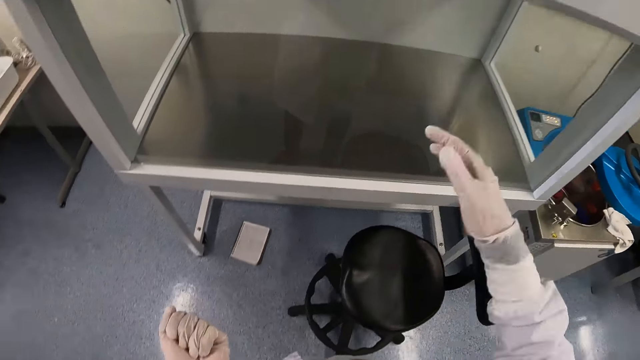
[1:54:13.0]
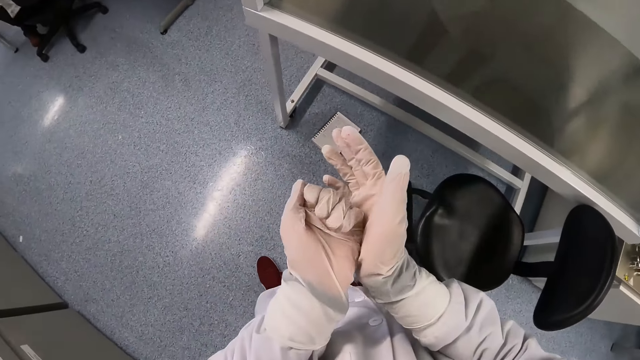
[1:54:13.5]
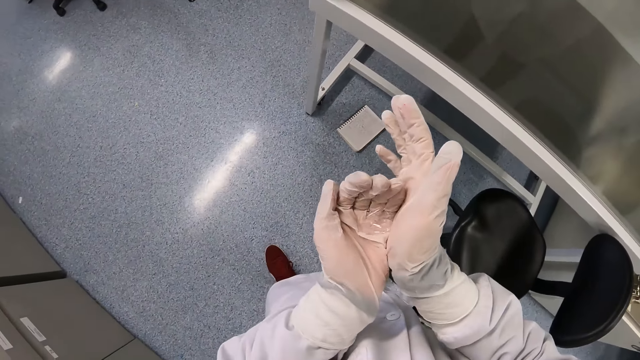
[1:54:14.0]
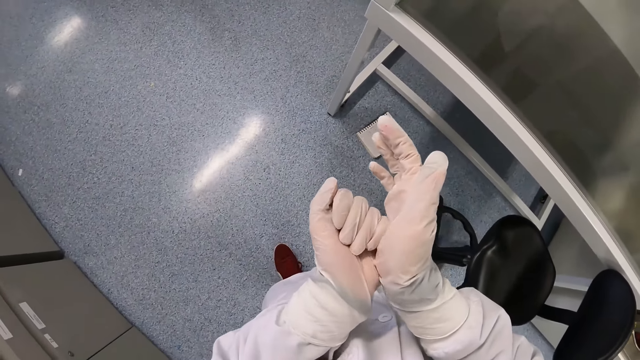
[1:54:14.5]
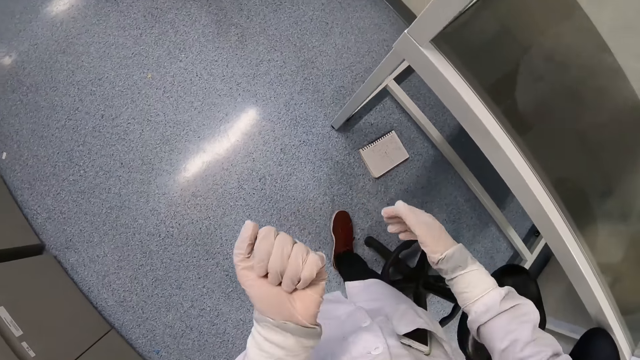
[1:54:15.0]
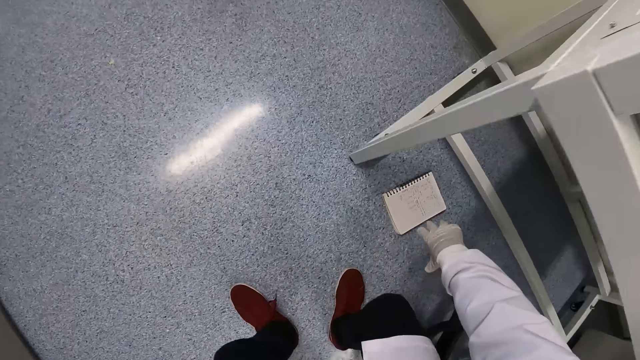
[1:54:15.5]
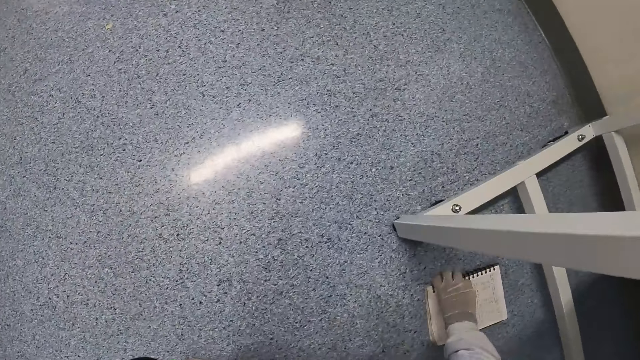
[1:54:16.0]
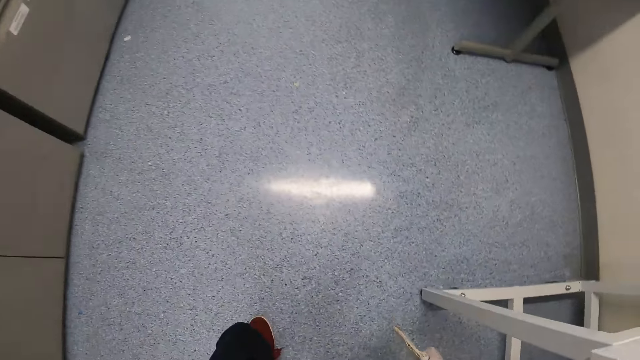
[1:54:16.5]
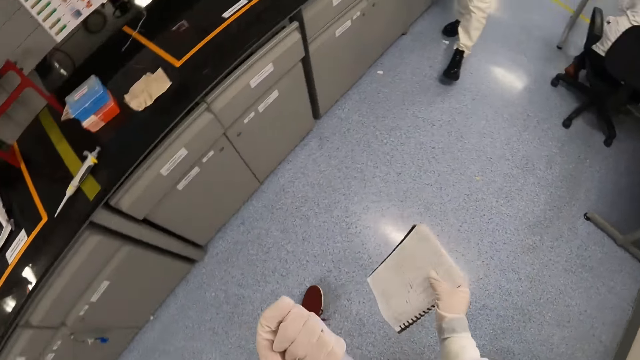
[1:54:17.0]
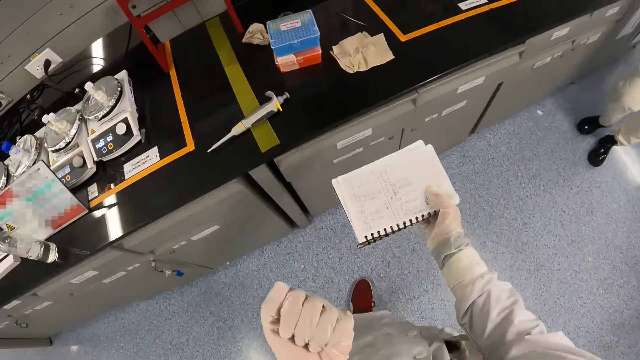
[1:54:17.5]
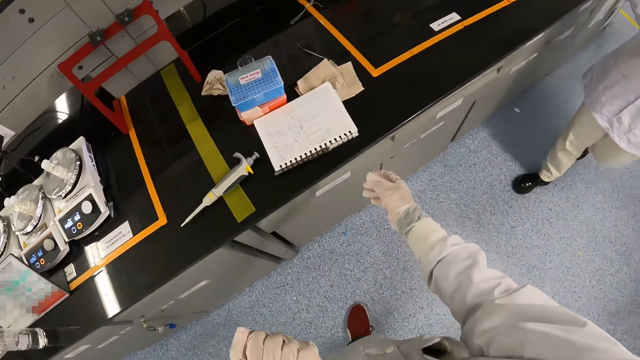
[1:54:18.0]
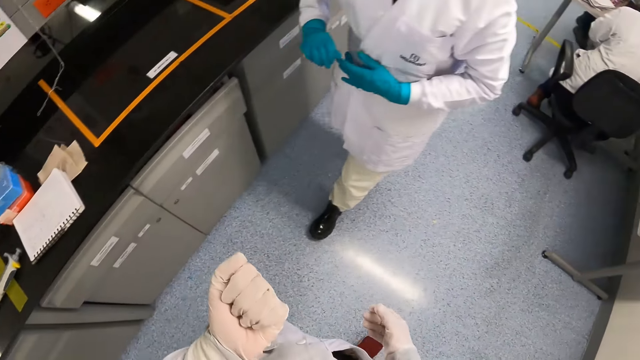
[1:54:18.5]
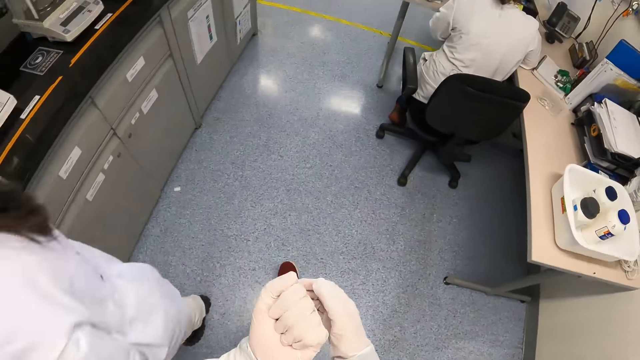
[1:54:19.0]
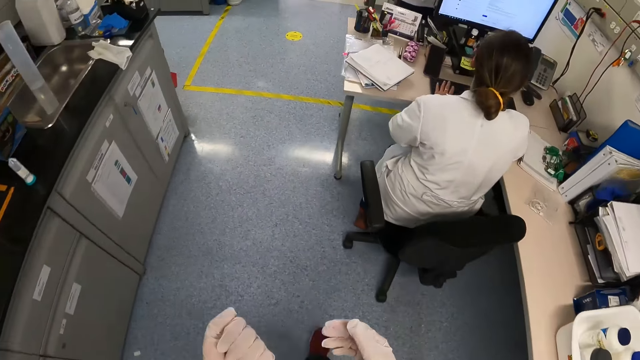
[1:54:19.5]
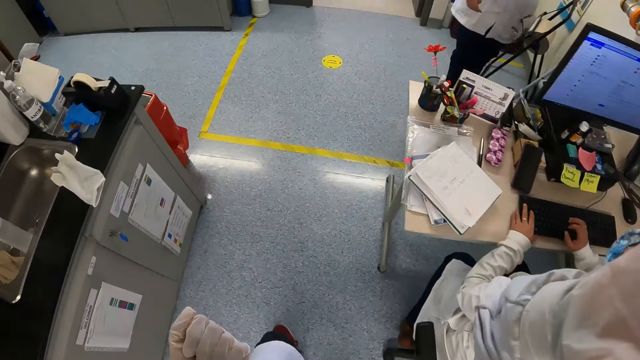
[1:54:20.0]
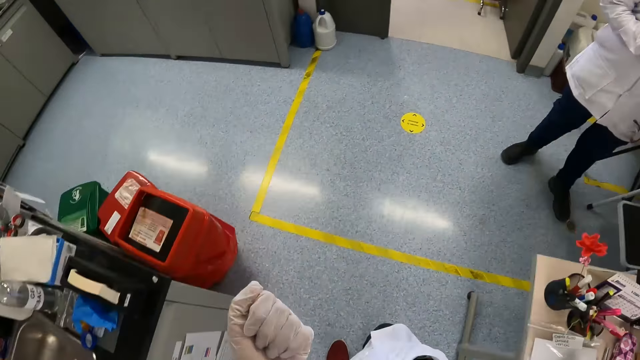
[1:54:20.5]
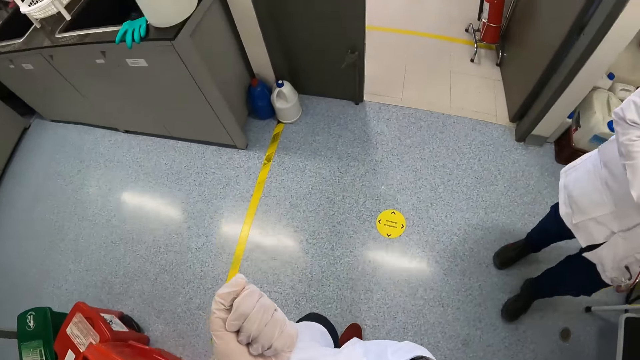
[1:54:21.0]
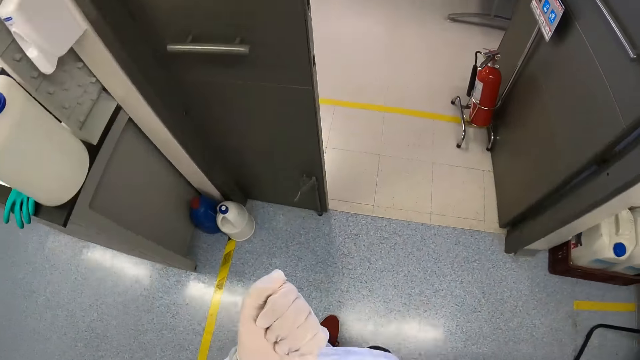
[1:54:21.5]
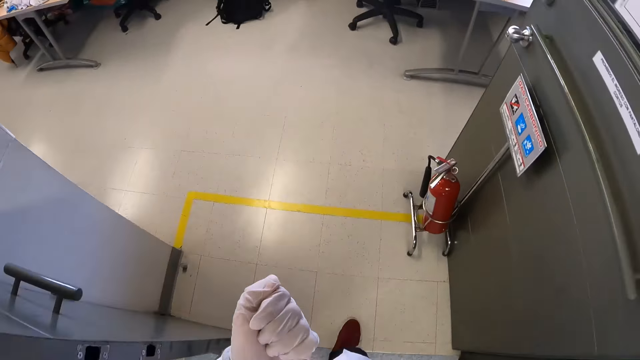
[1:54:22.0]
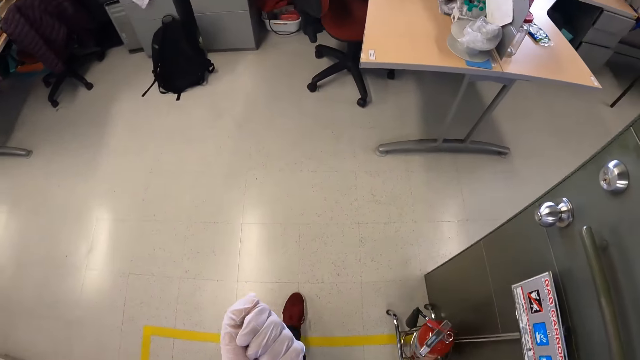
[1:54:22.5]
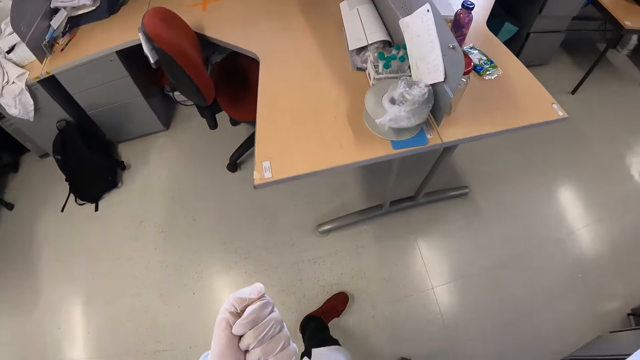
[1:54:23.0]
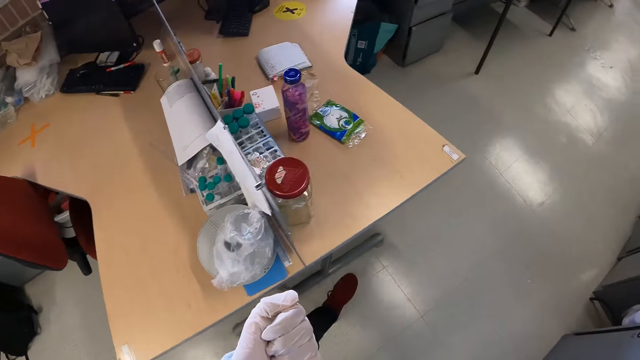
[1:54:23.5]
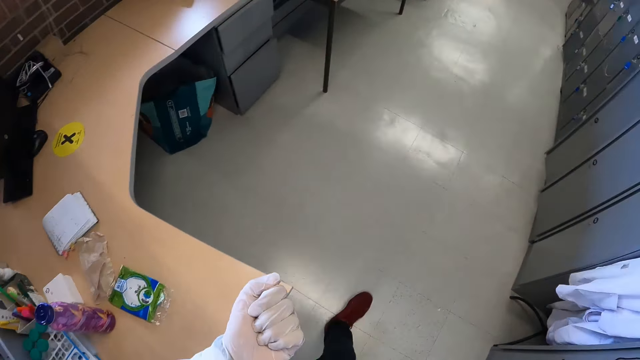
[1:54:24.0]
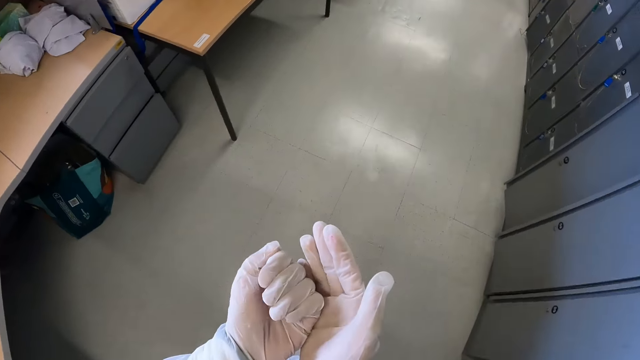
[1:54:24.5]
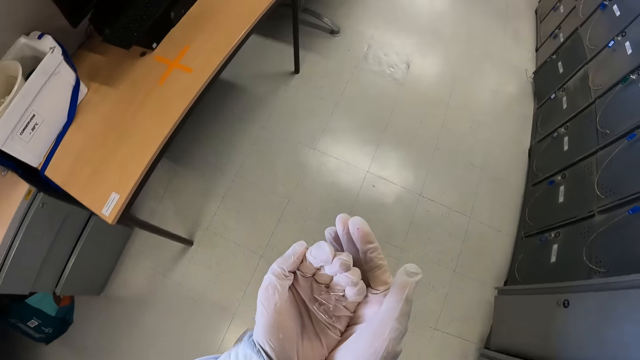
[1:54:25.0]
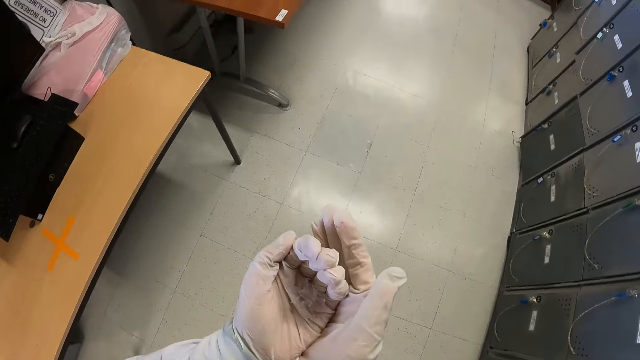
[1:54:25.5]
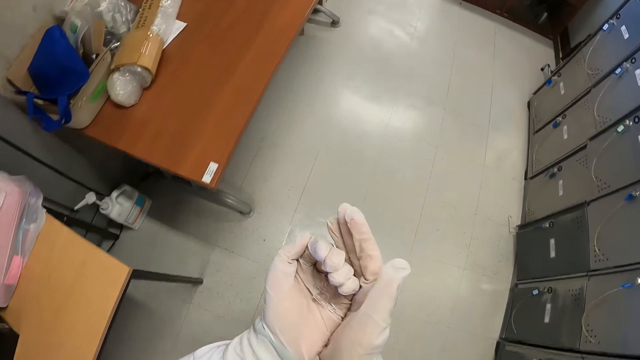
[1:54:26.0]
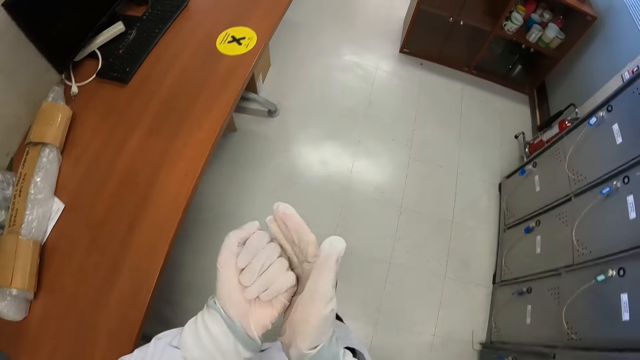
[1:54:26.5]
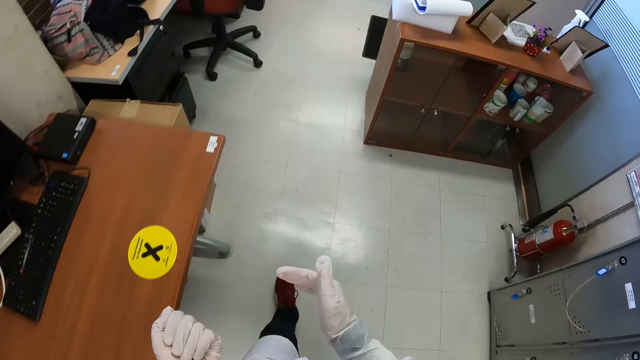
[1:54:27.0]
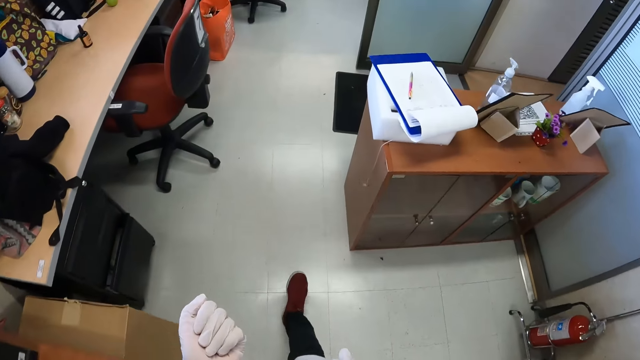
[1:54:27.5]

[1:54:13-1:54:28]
The camera wearer firmly holds centrifuge tubes in her hands. She packs the tube covers in her left hand with her right hand. She picks a jotter from the floor with her right hand. She drops the jotter on the counter top with her right hand. She walks across lab rooms. A man walks past the camera wearer. The camera wearer walks to an elevator. She walks across lab rooms and firmly holds the centrifuge tubes in her hands.

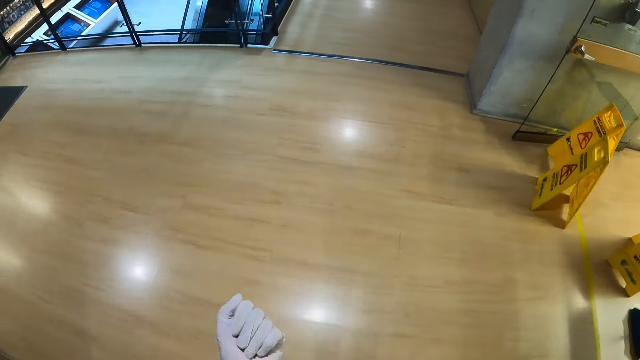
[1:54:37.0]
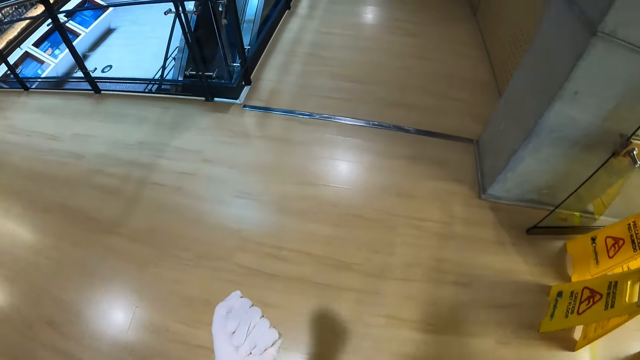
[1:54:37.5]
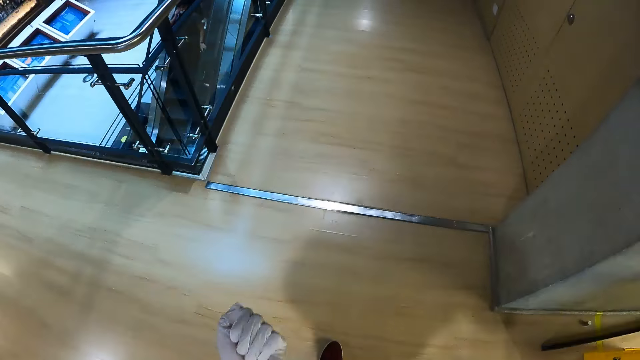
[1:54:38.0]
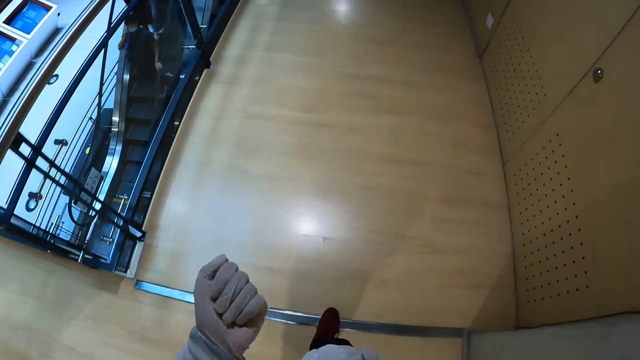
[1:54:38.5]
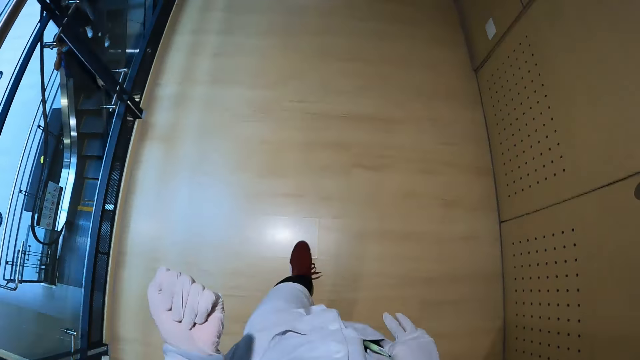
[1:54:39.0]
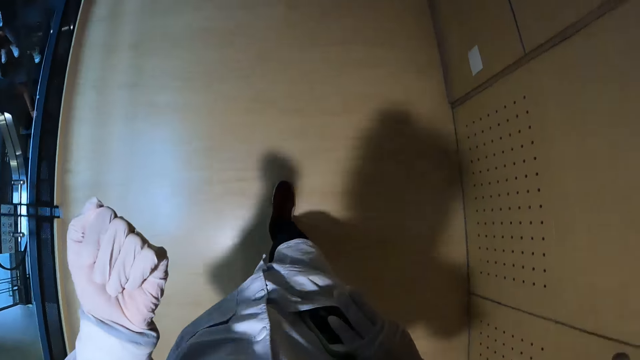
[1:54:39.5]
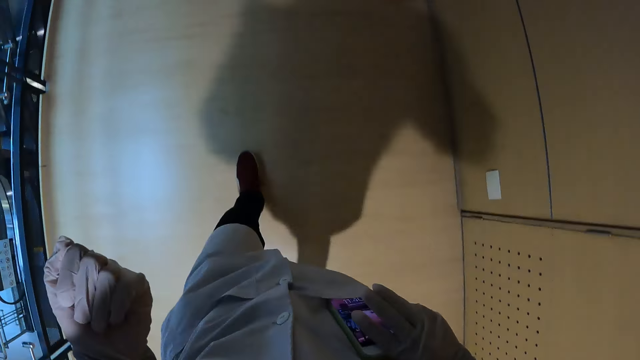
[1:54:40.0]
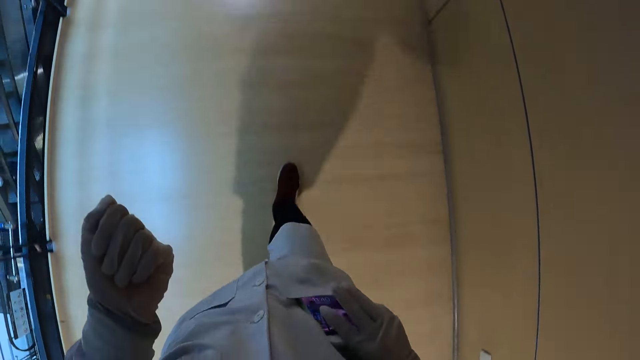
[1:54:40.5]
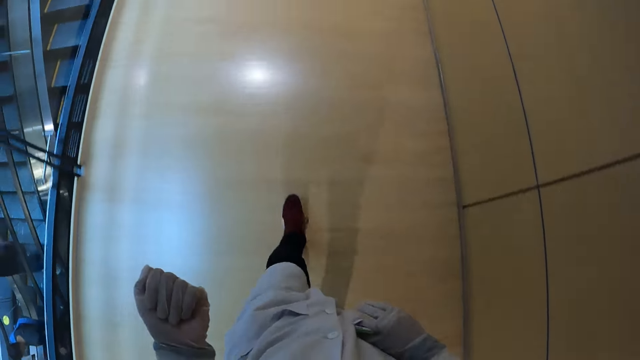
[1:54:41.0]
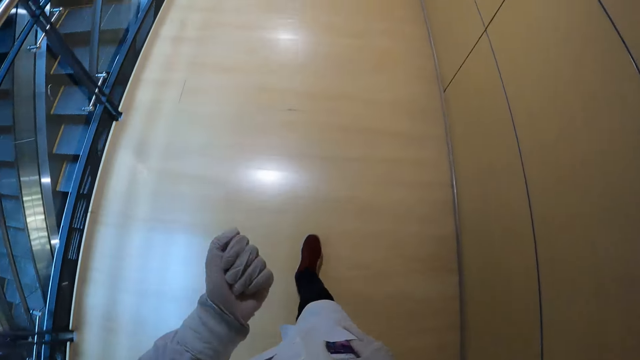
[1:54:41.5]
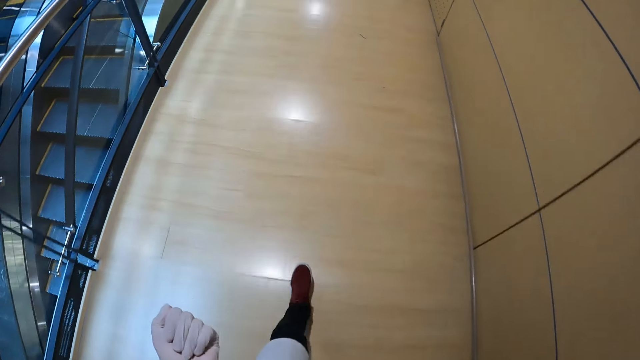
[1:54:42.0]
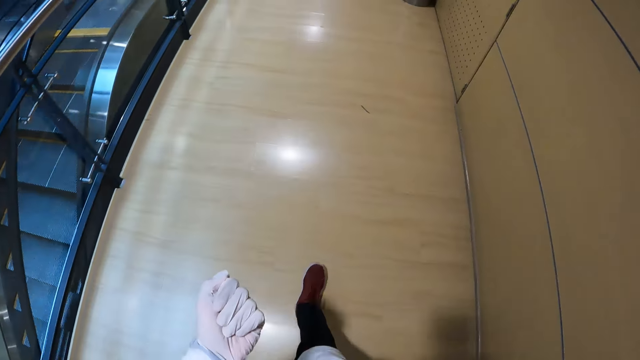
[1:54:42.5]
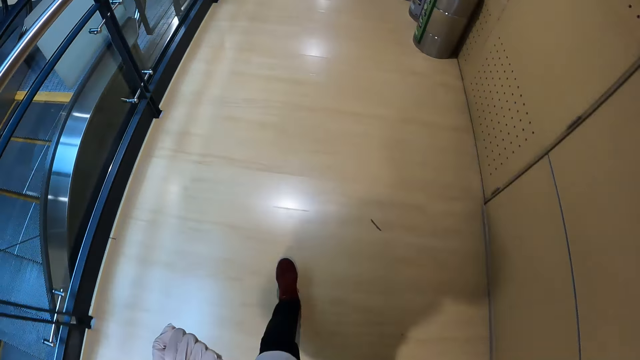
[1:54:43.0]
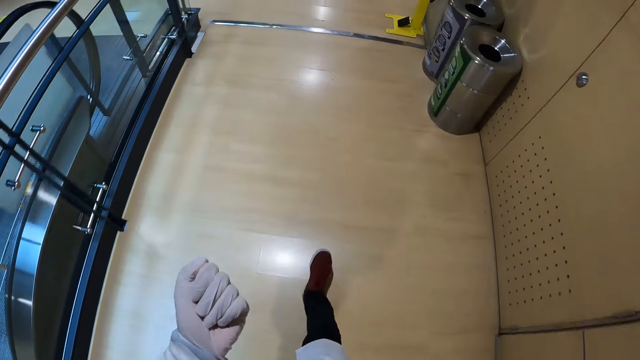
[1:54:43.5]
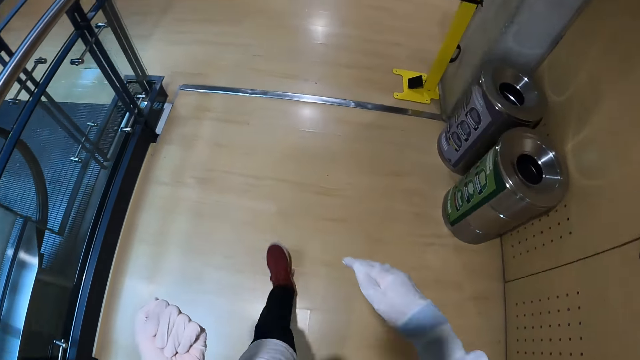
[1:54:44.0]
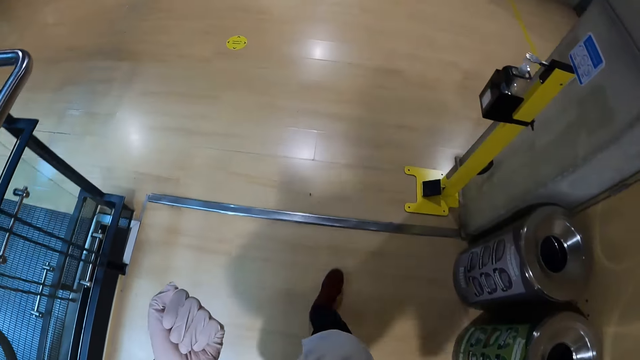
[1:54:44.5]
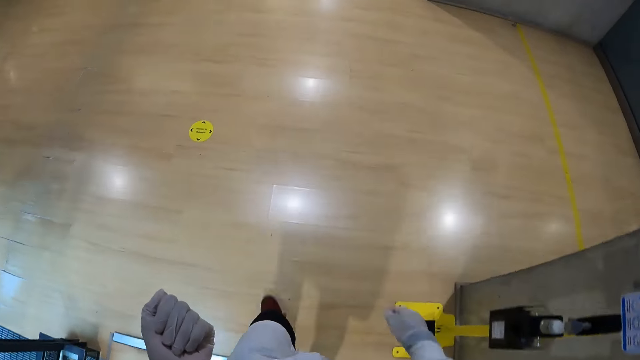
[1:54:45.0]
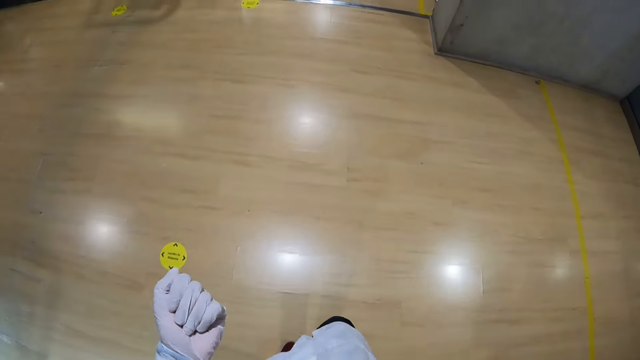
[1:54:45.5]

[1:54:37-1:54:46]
The camera wearer puts his right hand in his pocket.
